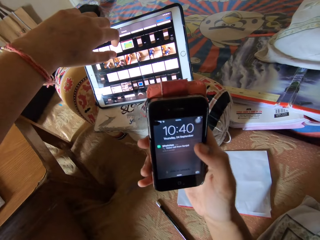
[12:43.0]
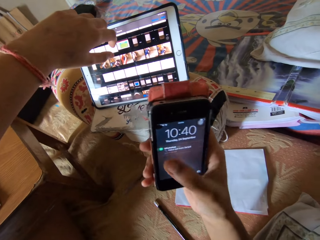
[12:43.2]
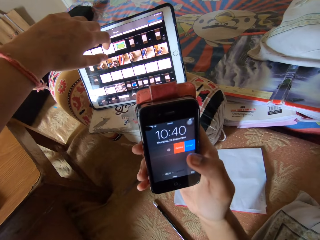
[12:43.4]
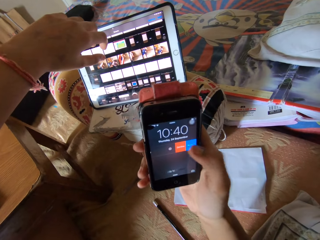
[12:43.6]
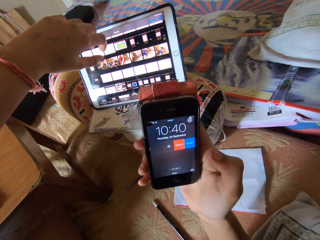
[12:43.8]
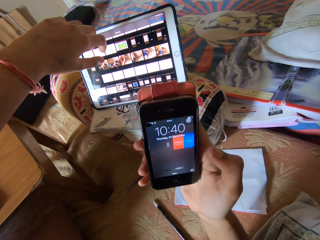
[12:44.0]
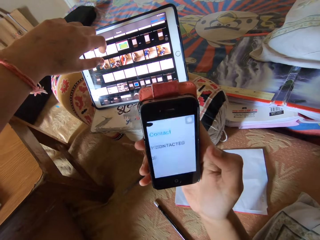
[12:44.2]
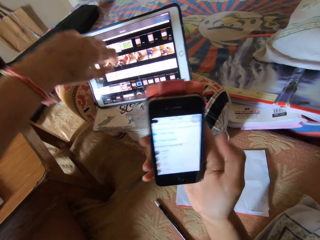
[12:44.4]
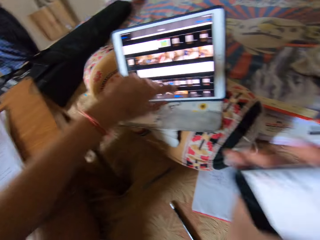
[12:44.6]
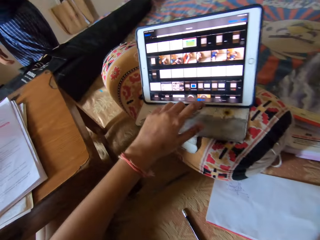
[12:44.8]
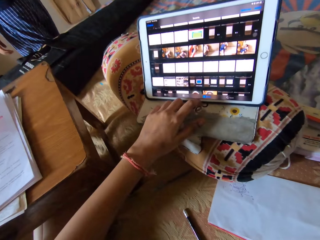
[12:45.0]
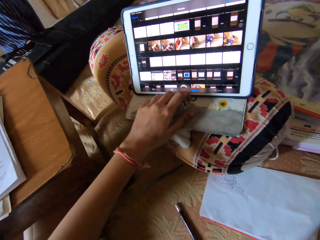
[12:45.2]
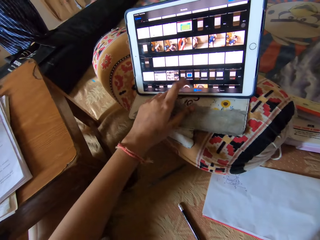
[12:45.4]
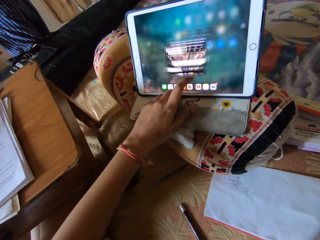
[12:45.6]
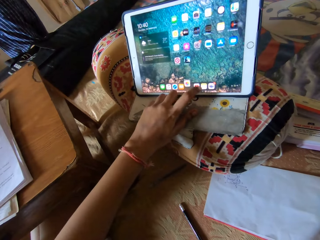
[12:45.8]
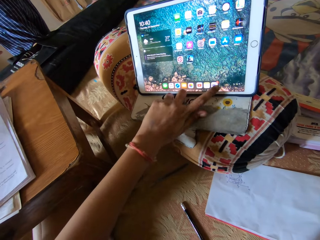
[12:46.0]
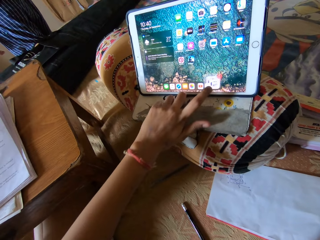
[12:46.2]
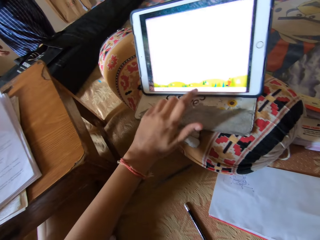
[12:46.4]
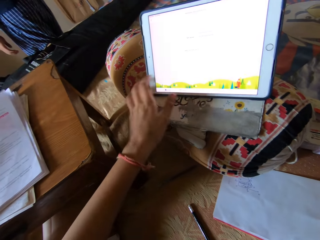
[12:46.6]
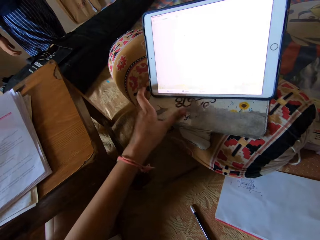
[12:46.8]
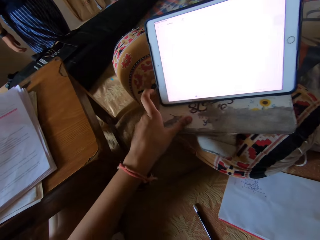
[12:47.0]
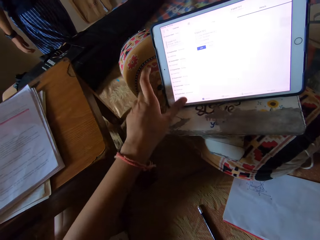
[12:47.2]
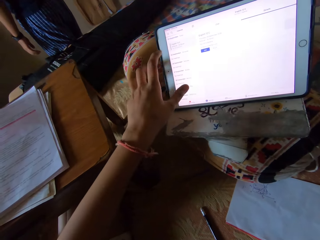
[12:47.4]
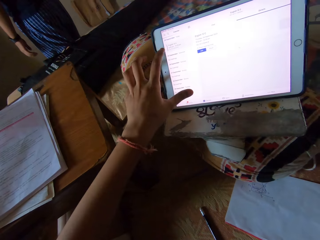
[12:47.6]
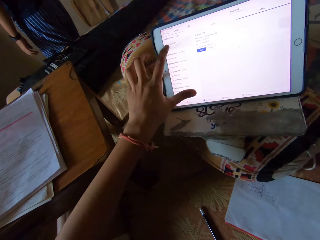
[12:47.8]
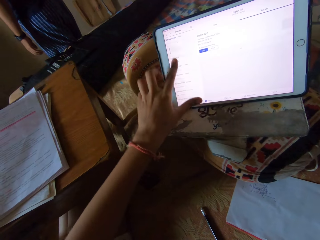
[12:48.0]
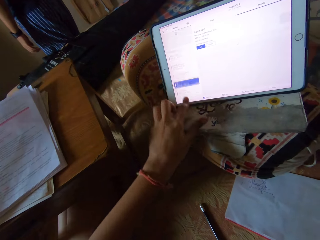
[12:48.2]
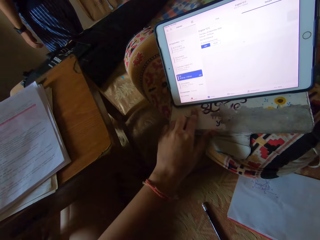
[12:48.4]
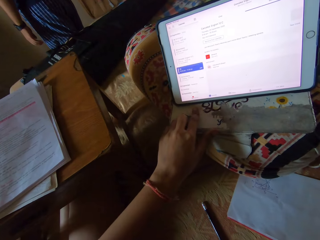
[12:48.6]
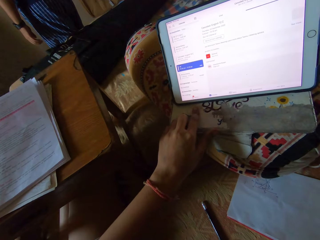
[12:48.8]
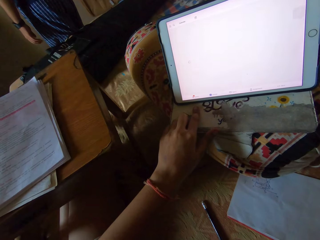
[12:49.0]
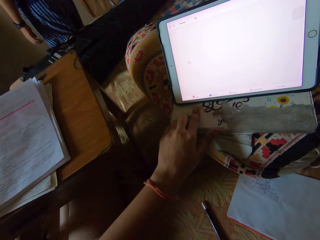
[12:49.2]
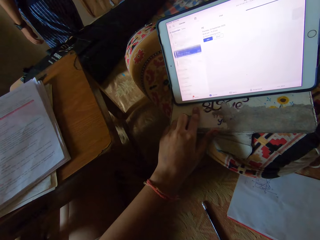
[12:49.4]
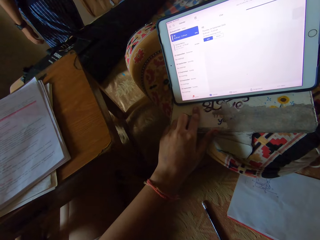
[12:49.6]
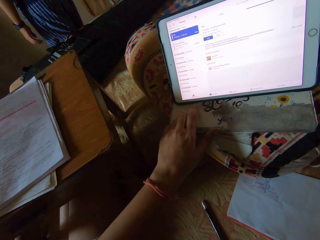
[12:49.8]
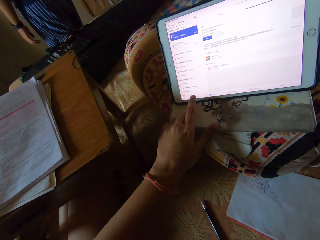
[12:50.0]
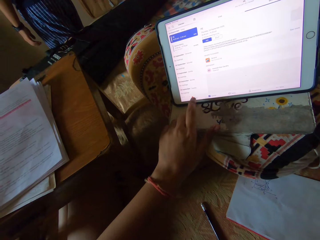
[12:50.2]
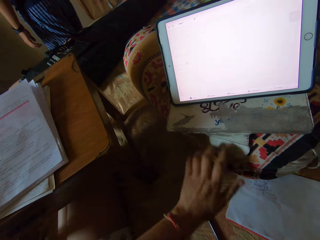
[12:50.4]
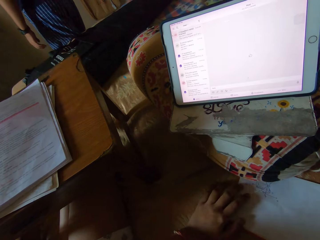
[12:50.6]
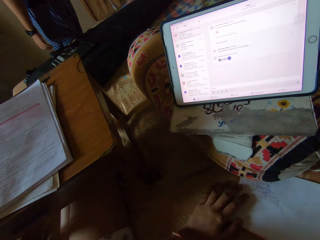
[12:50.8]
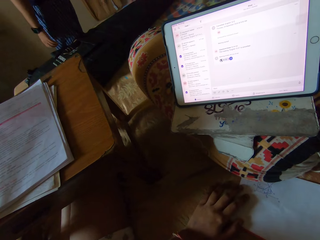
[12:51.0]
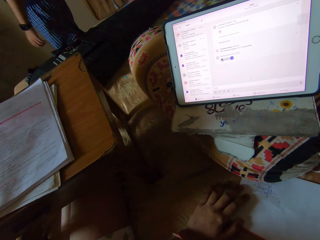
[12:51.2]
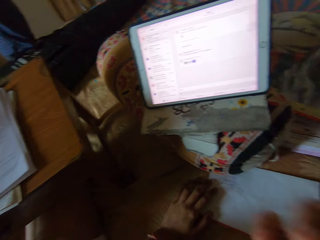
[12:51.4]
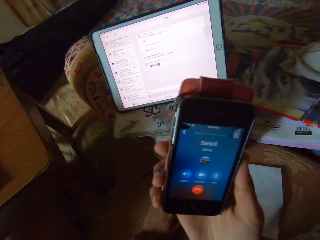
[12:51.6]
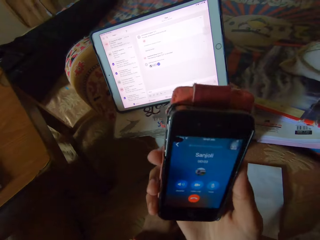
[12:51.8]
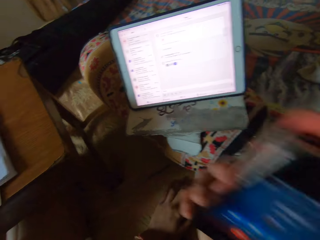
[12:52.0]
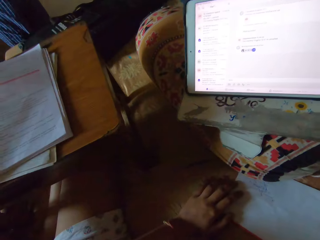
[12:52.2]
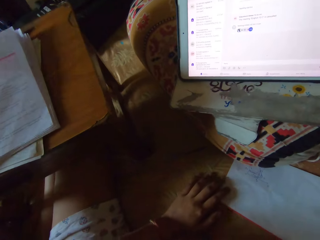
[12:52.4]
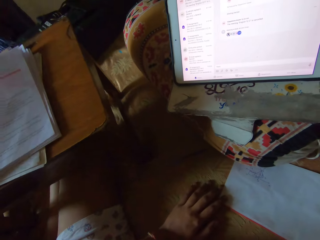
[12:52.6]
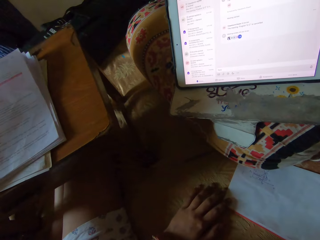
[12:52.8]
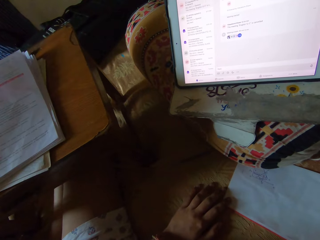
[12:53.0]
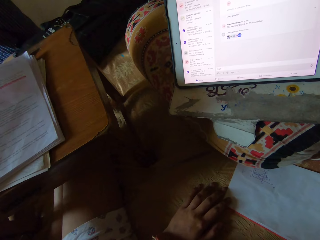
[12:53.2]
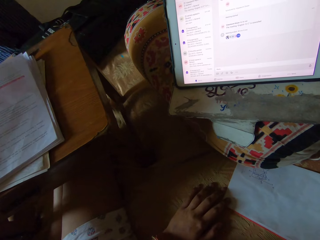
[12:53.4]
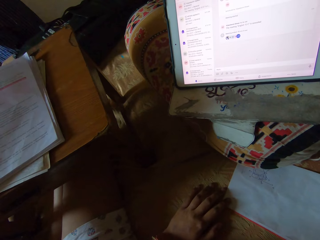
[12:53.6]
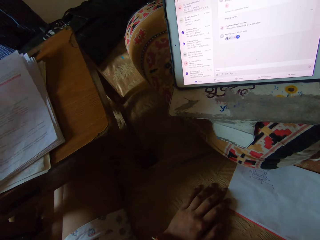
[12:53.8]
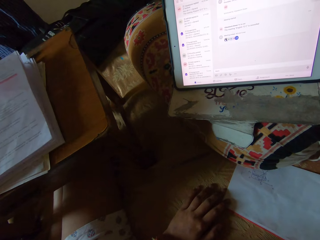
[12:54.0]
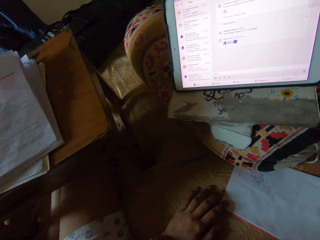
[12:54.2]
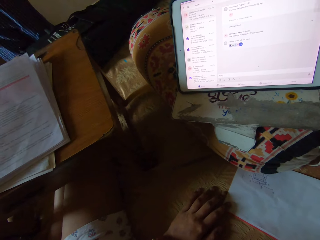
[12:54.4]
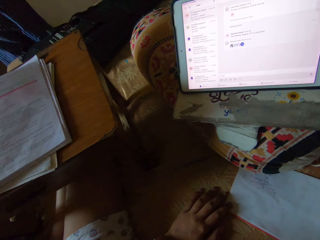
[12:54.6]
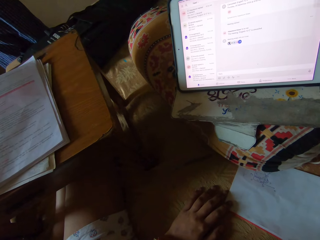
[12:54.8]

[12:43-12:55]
The camera wearer makes a call with the phone. A person stands in the room. The camera wearer operates the tablet. They move the tablet. They operate the tablet. They look at the phone.

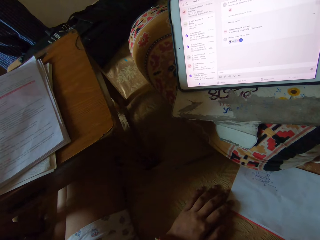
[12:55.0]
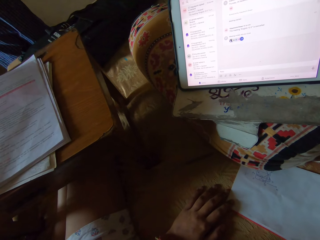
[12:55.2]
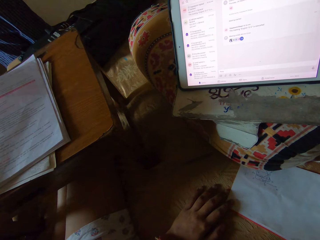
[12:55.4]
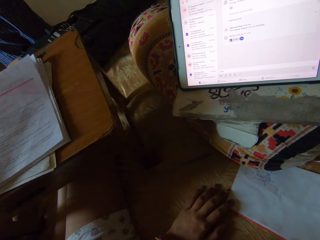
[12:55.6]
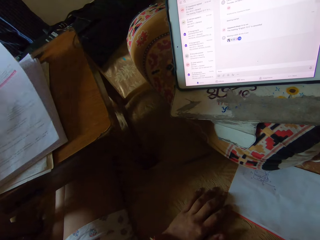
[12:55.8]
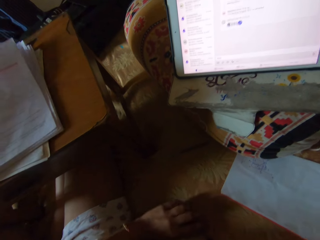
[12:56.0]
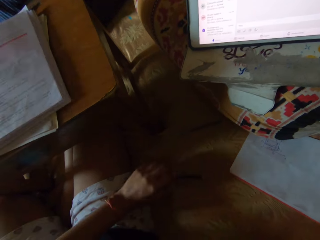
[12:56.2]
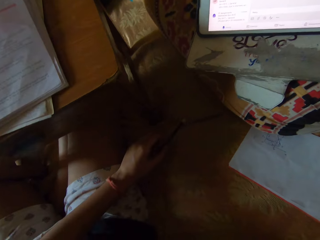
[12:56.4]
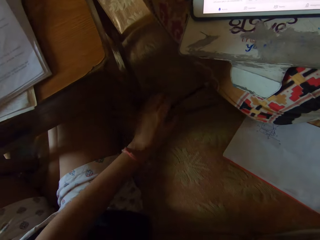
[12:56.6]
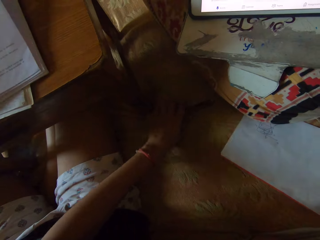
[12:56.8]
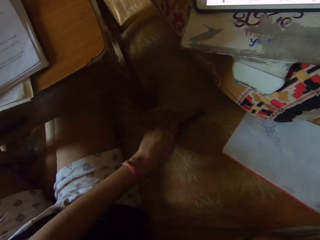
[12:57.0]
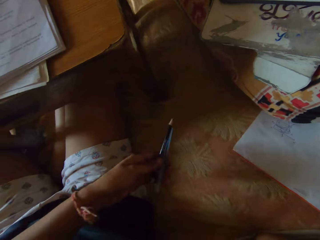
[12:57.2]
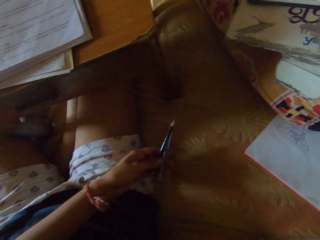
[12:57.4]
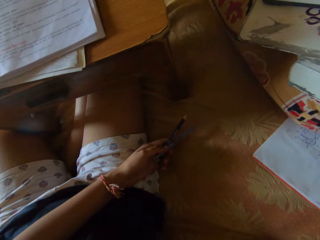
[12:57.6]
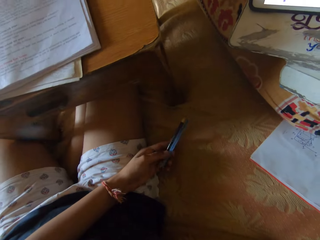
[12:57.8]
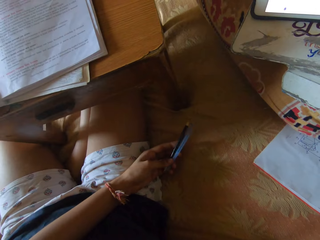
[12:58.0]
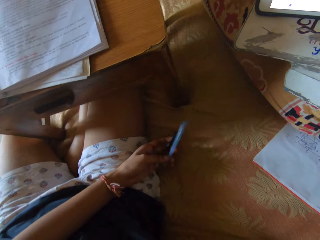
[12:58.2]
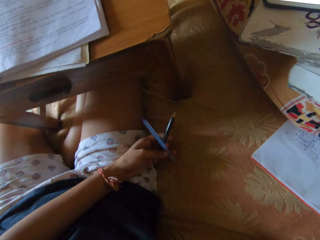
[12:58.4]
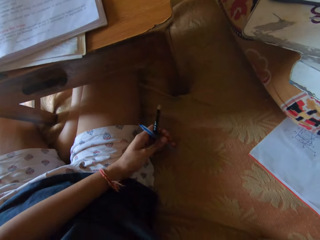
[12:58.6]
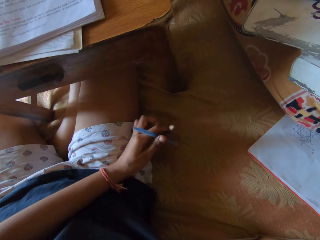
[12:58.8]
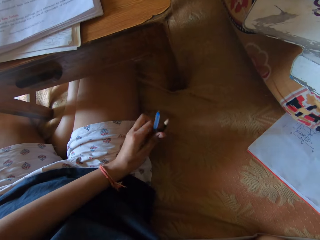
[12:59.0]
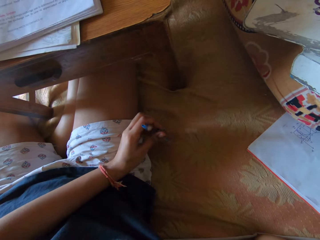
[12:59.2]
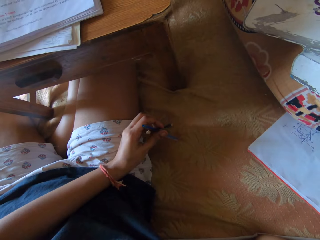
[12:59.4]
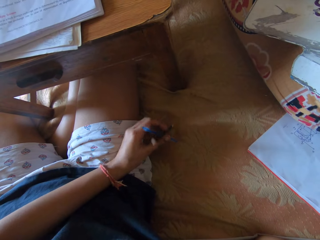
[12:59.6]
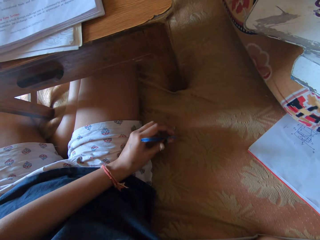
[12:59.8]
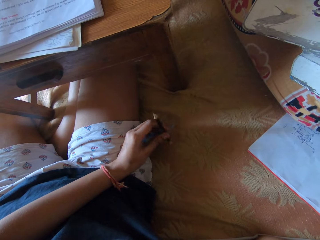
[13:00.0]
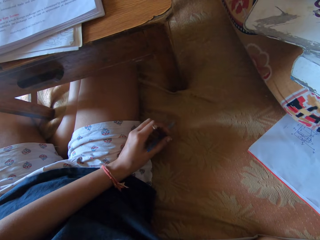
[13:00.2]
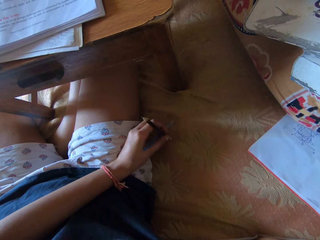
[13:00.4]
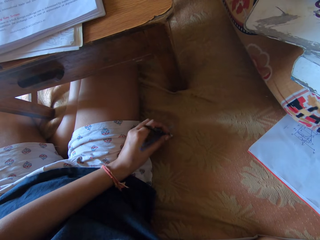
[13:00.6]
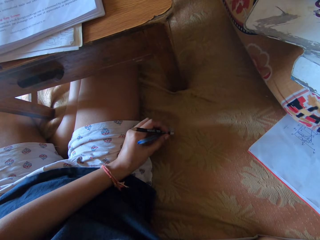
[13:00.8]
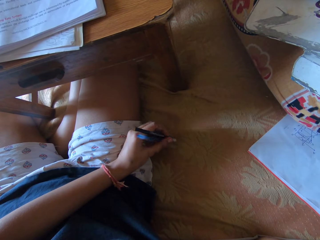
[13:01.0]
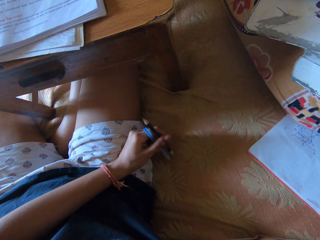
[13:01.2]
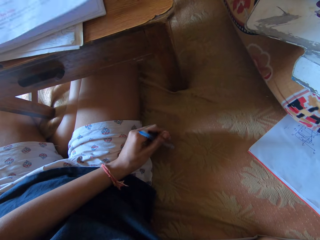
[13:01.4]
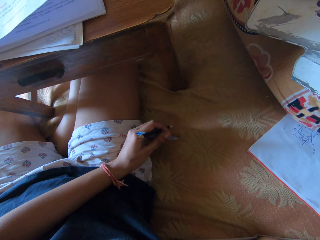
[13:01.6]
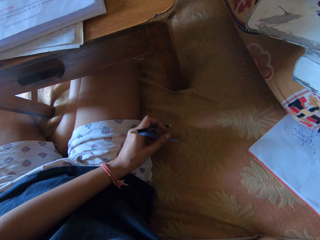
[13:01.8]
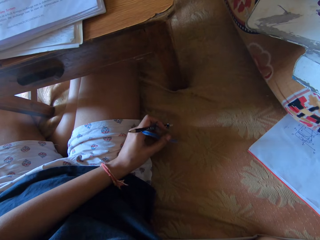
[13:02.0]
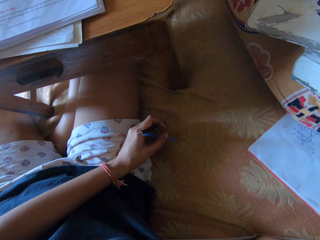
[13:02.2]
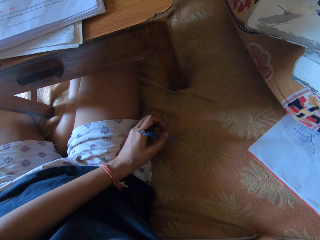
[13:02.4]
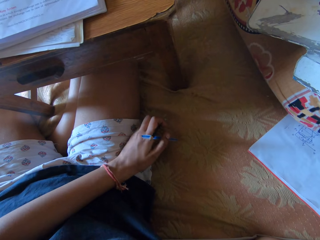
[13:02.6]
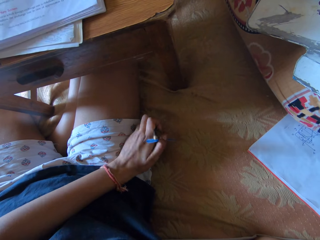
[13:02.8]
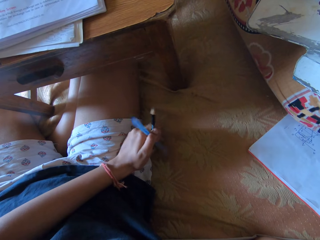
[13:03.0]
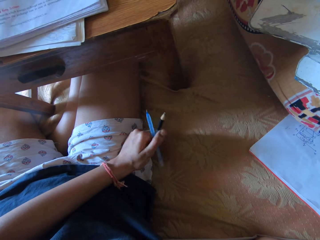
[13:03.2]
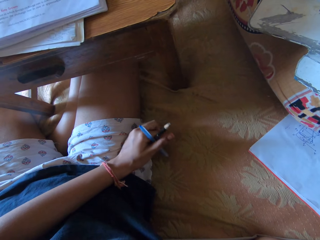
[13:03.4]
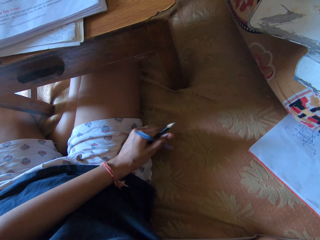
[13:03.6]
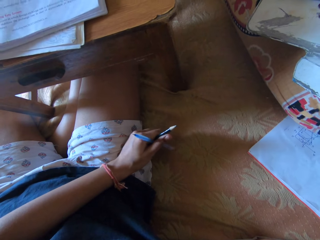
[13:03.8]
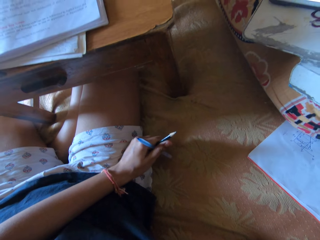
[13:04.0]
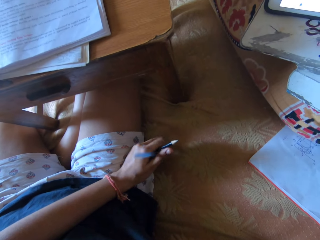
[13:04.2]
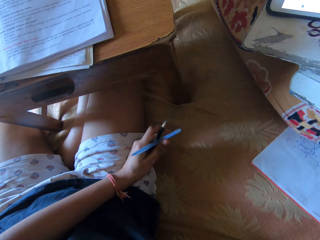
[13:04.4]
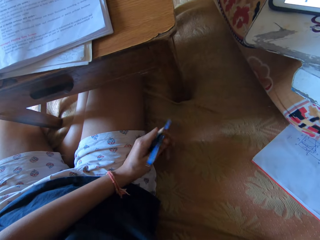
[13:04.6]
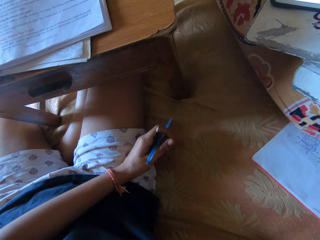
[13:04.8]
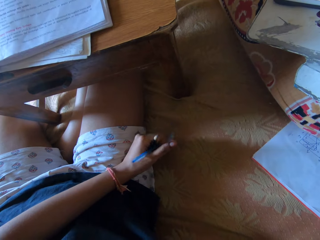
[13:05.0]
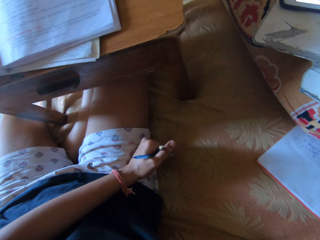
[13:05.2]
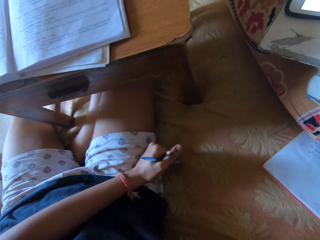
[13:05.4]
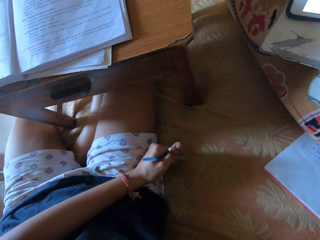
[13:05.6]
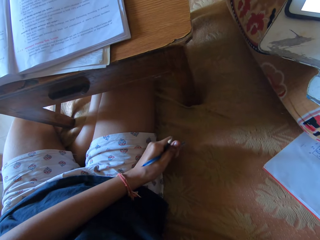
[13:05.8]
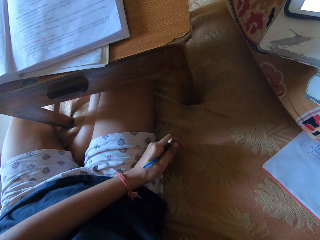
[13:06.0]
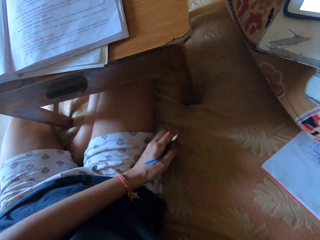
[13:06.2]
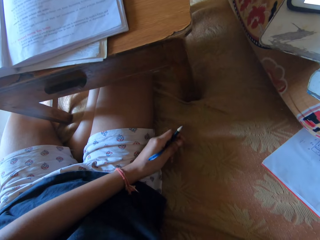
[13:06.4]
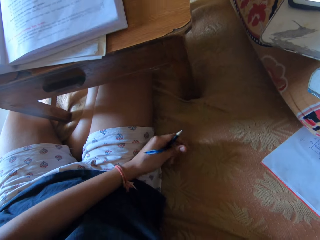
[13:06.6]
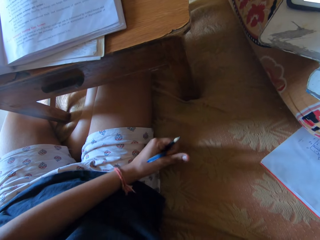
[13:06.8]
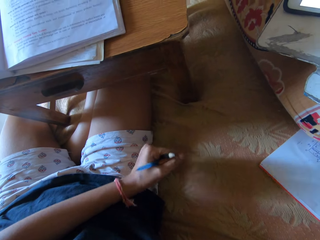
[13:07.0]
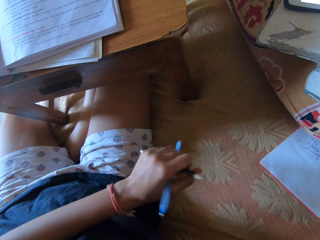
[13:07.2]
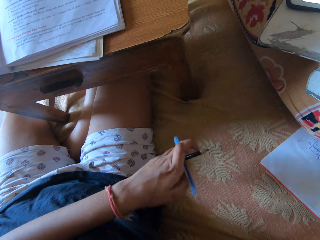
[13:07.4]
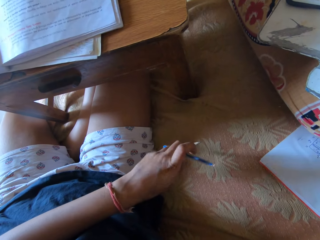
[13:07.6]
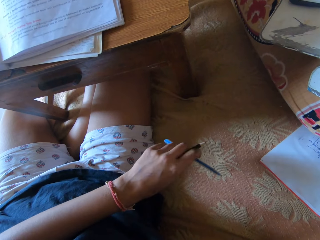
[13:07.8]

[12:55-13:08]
The camera wearer picks up both the pencil and biro from the floor.
